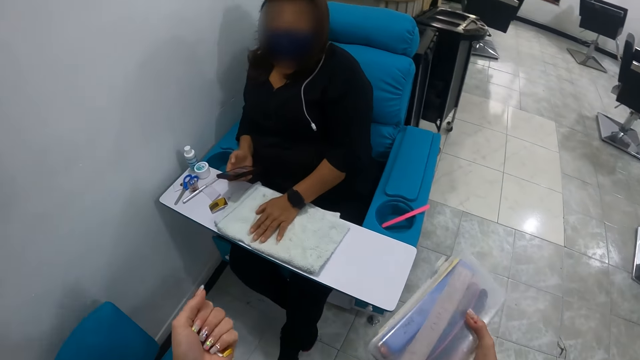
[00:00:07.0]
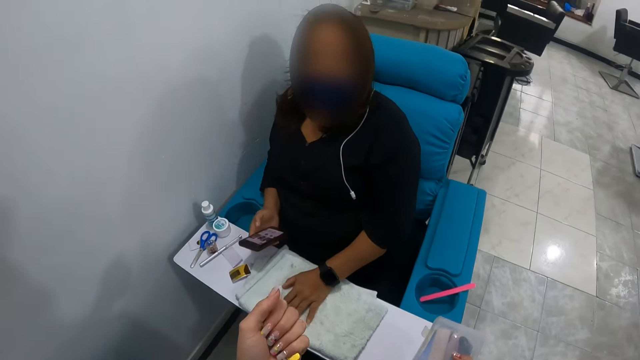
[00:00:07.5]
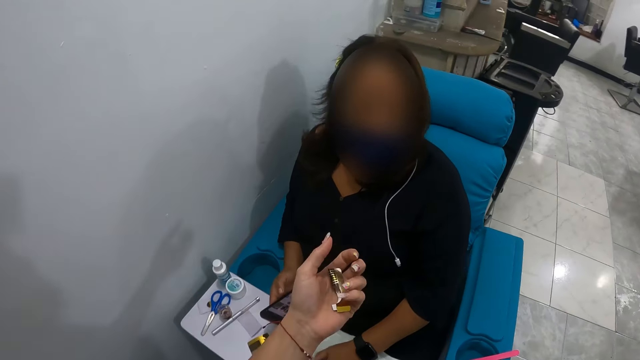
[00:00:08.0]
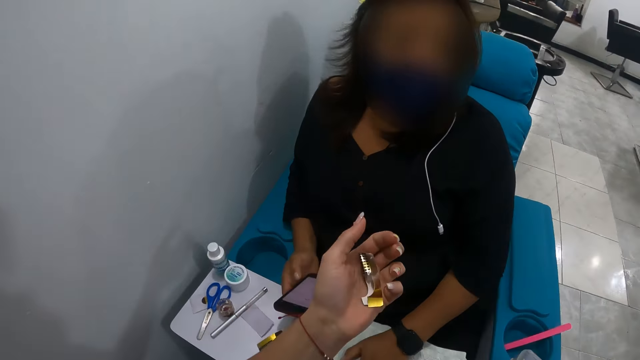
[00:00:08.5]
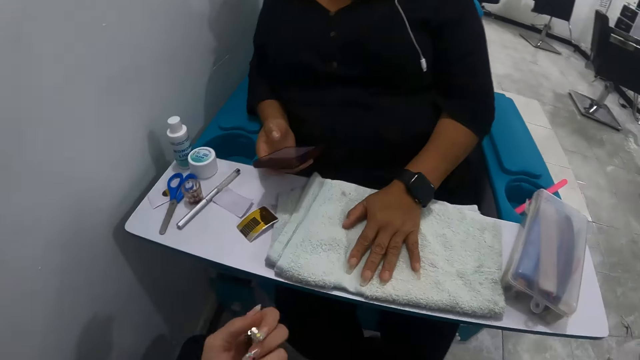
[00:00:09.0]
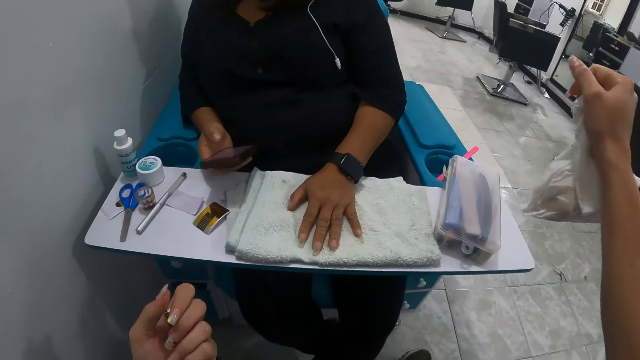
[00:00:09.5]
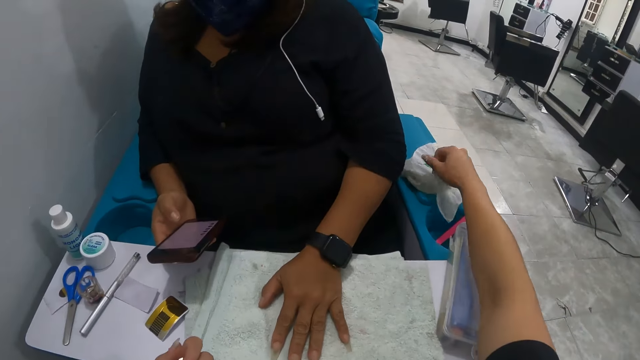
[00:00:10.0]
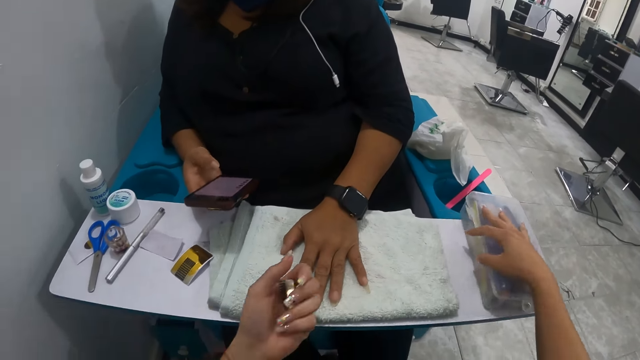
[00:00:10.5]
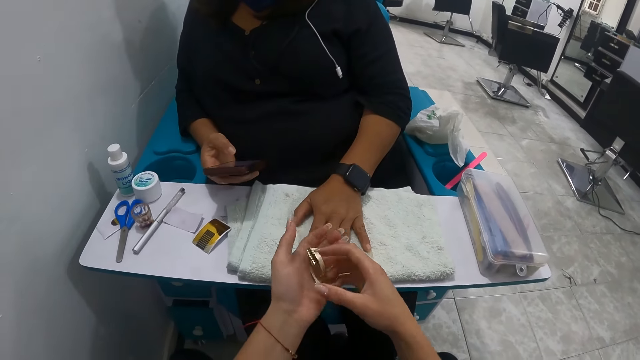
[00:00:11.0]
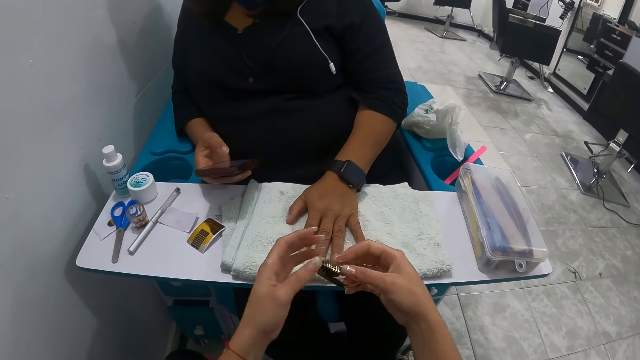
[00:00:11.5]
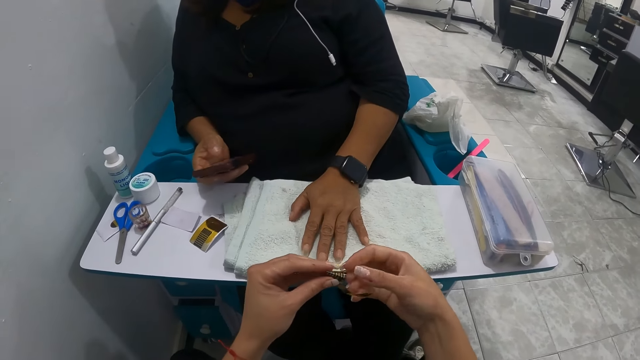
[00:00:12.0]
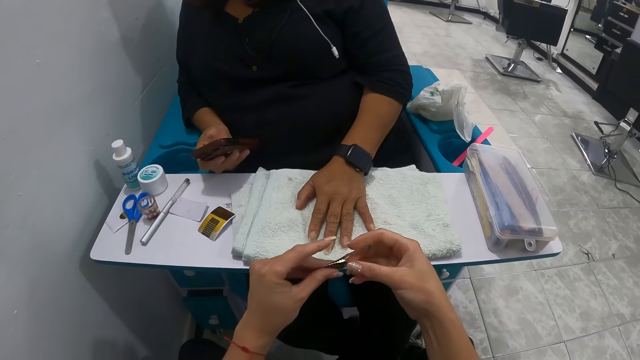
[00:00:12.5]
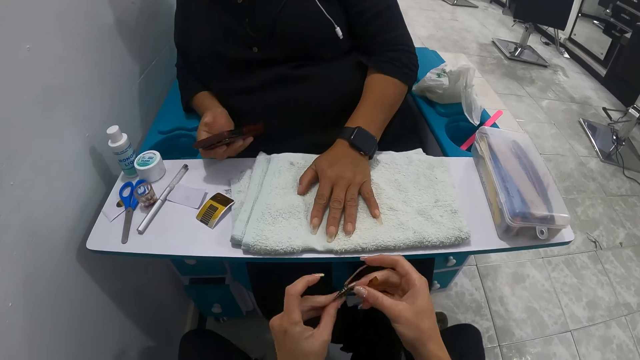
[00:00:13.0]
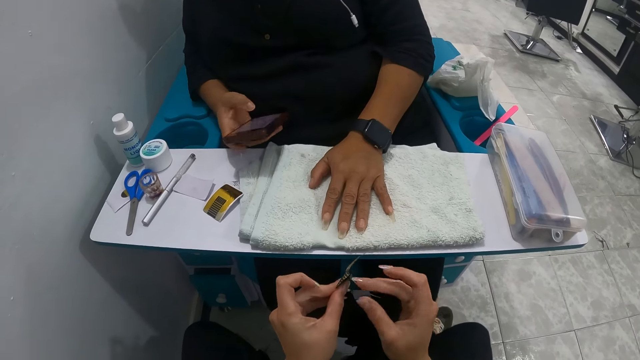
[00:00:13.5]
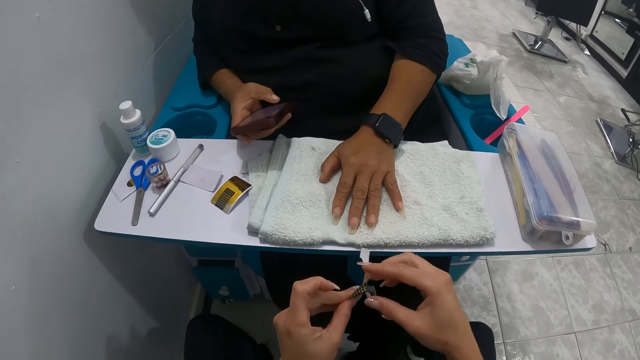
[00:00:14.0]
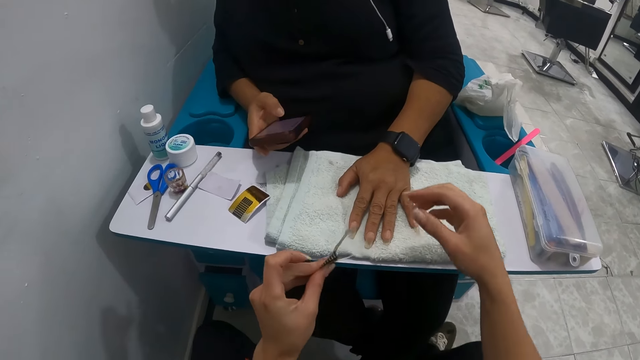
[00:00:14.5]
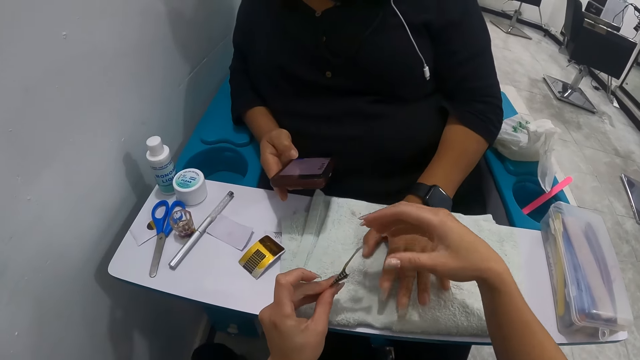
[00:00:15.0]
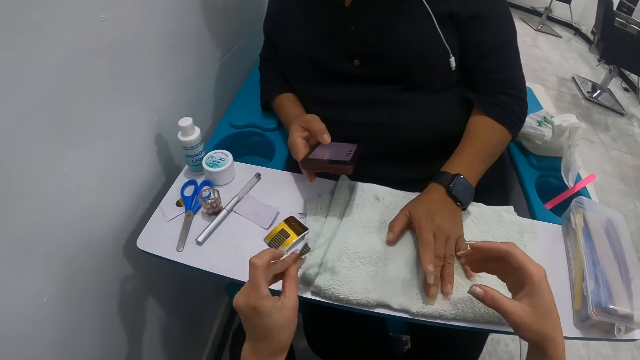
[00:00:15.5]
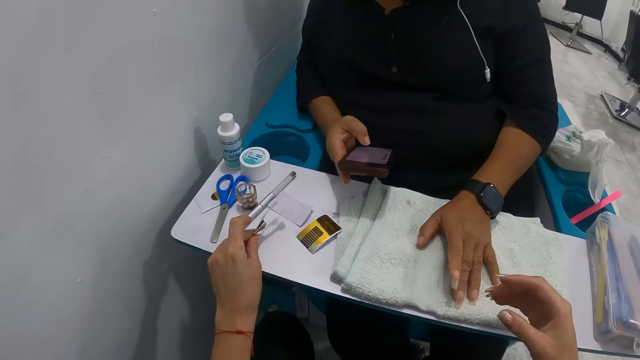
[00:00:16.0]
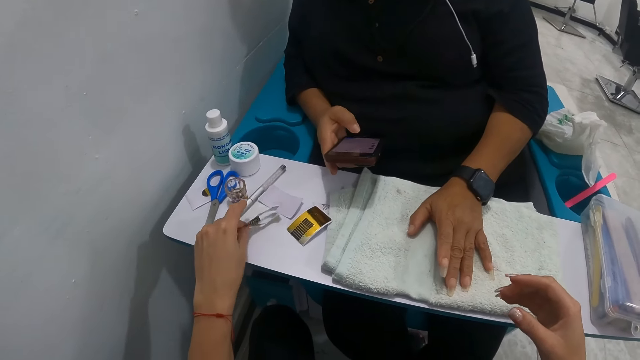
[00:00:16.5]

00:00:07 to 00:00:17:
The camera wearer opens her left hand. She closes her left hand. She sits on a chair. She drops a plastic bag on the arm of the chair with her right hand. She adjusts a nail tool box on the table extension of the chair. She picks up the nail extension guide paper on her left hand with her right hand. She extends the wings of the nail extension guide paper with her hands. A woman operates the phone with her right hand. The camera wearer handles an artificial nail.

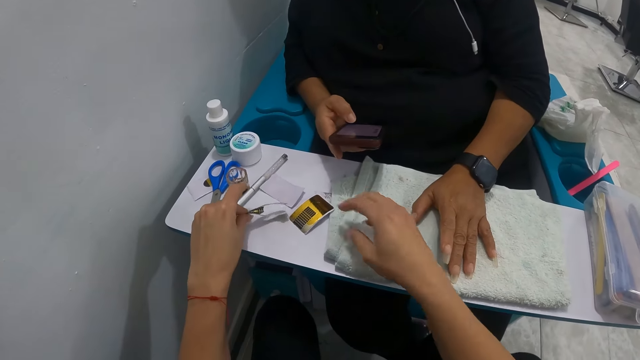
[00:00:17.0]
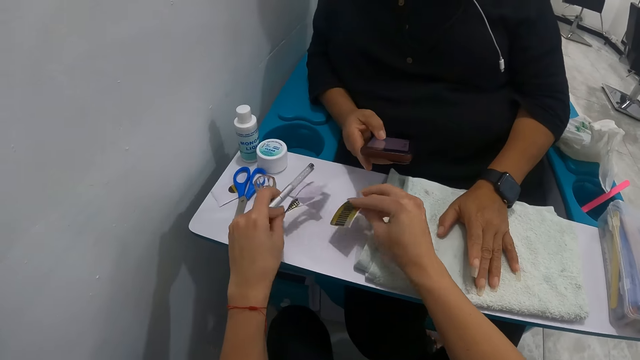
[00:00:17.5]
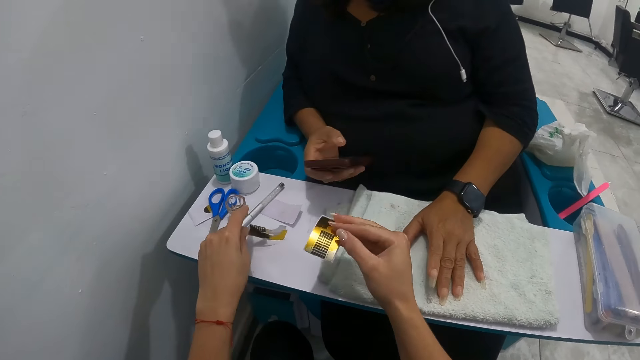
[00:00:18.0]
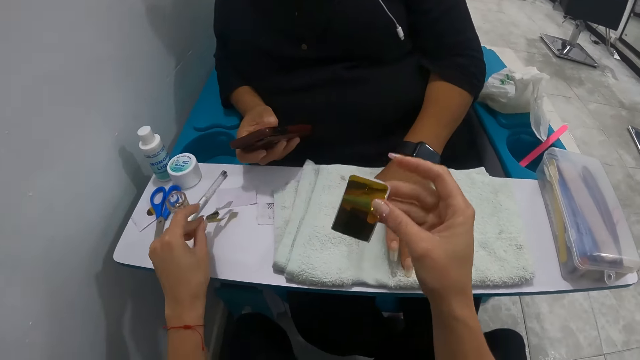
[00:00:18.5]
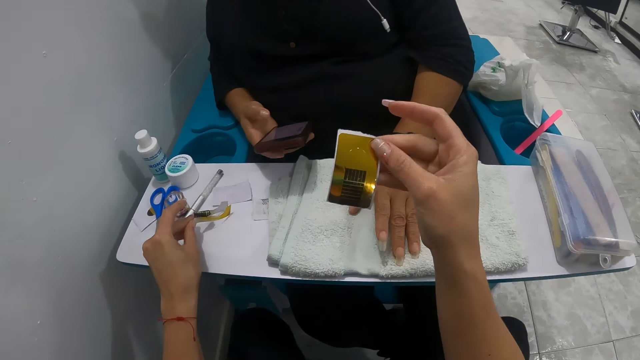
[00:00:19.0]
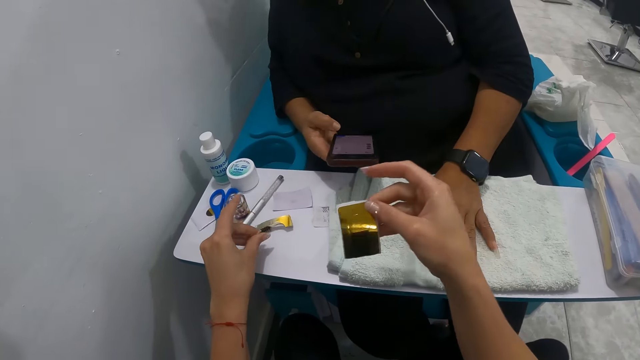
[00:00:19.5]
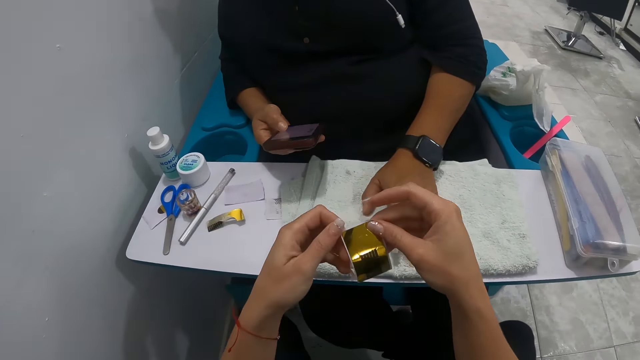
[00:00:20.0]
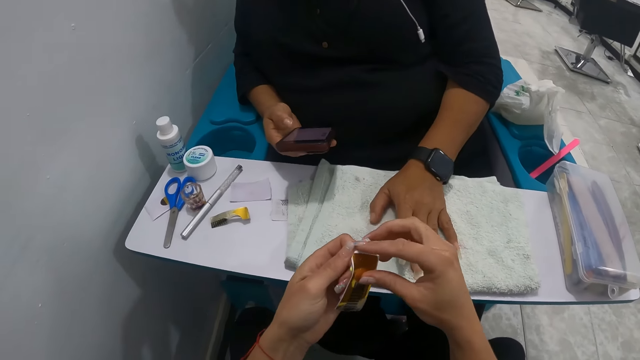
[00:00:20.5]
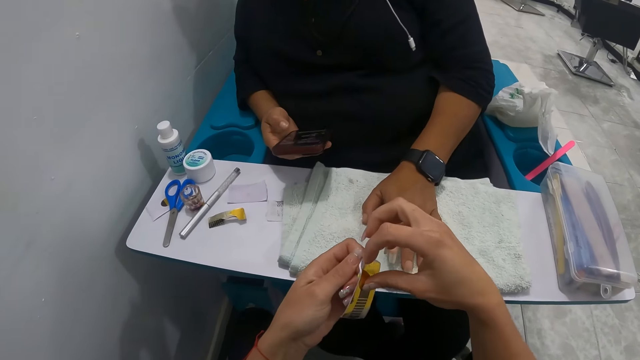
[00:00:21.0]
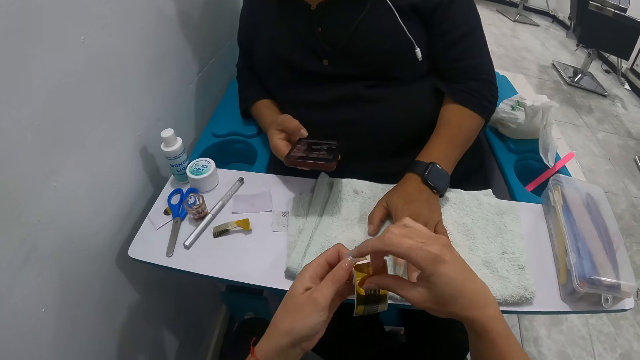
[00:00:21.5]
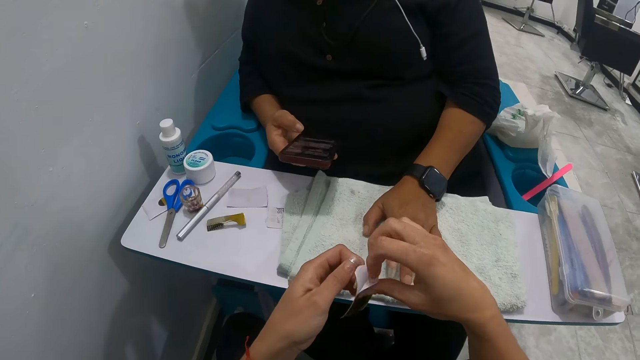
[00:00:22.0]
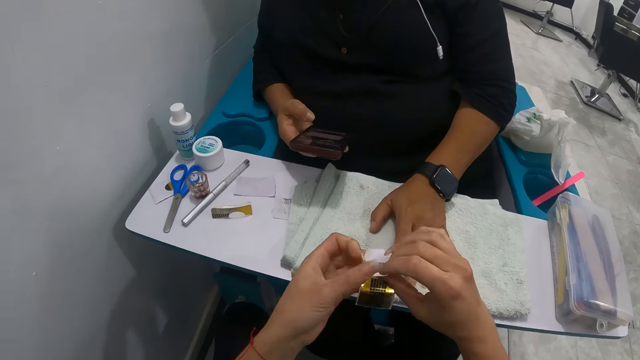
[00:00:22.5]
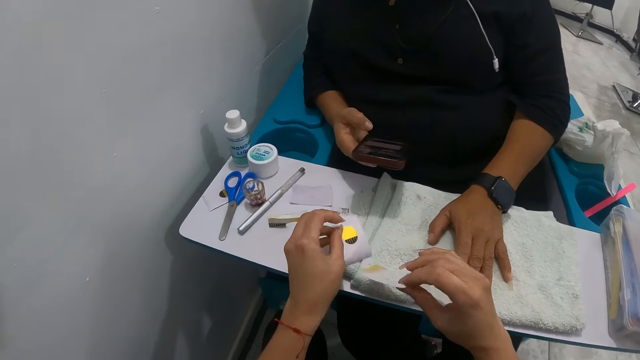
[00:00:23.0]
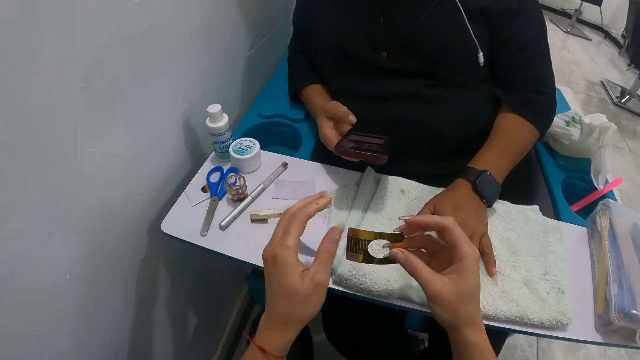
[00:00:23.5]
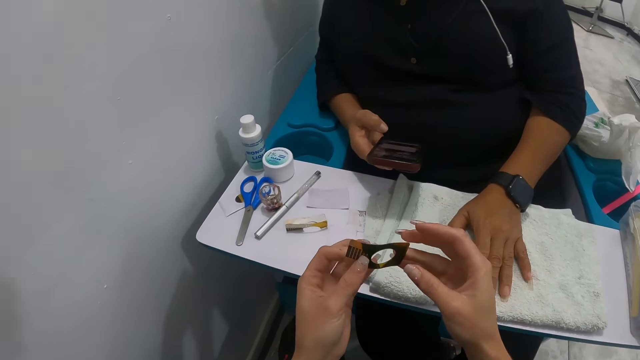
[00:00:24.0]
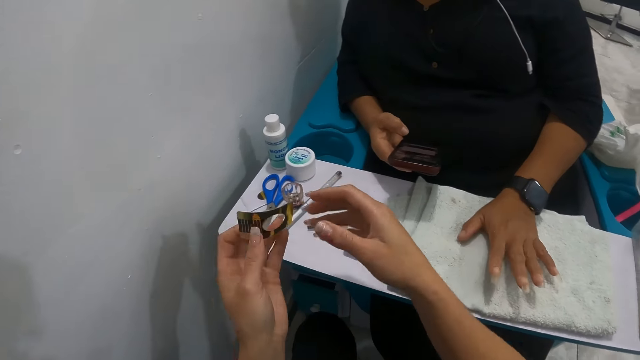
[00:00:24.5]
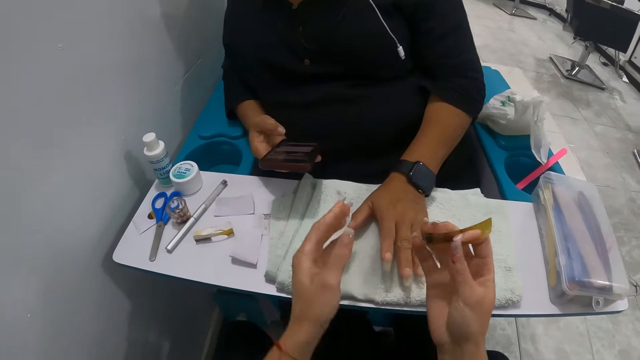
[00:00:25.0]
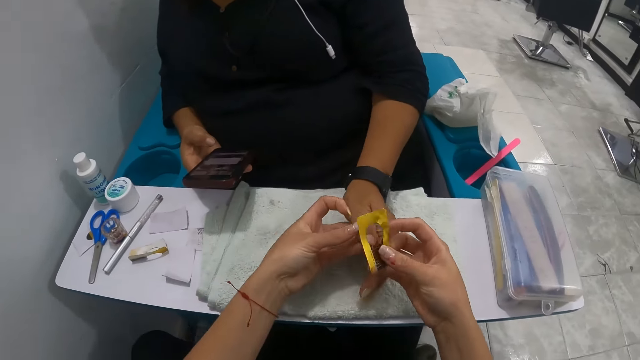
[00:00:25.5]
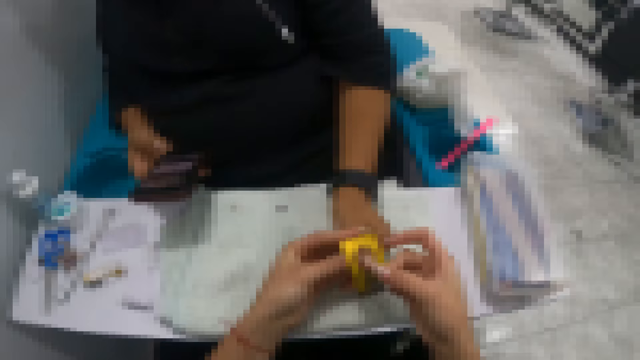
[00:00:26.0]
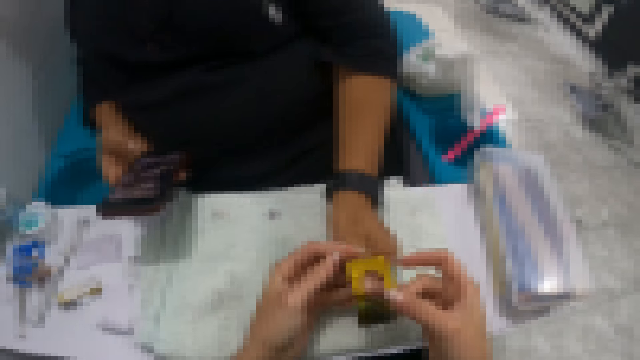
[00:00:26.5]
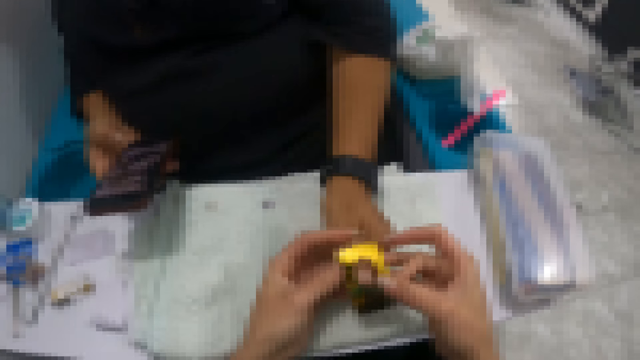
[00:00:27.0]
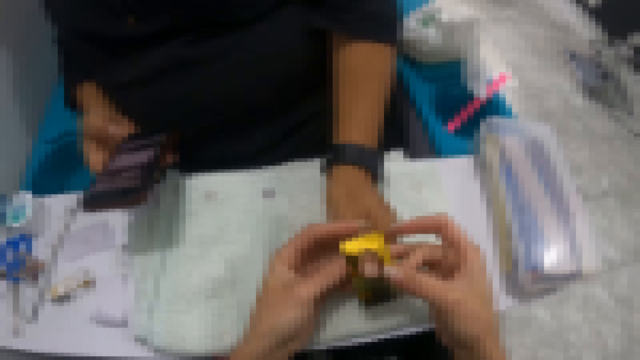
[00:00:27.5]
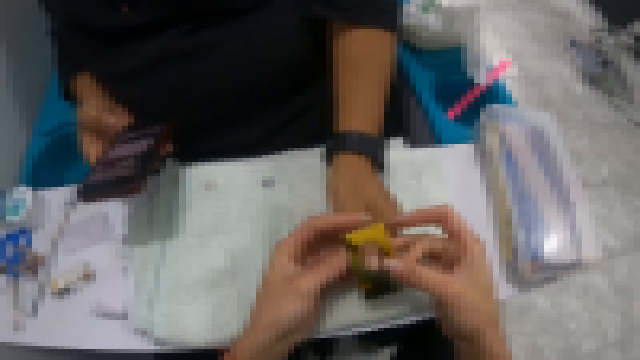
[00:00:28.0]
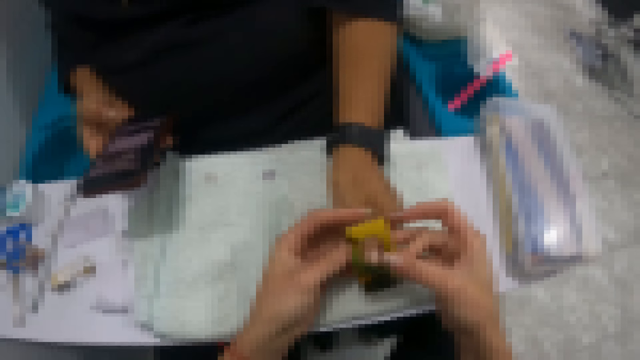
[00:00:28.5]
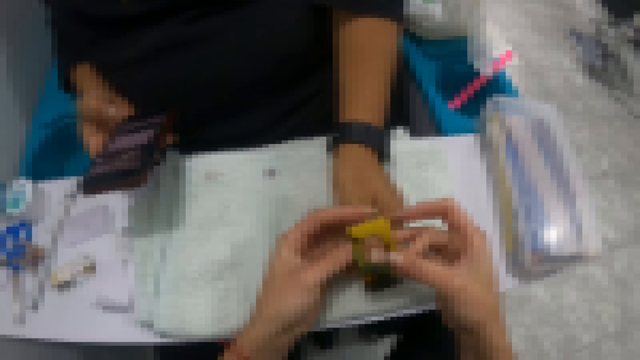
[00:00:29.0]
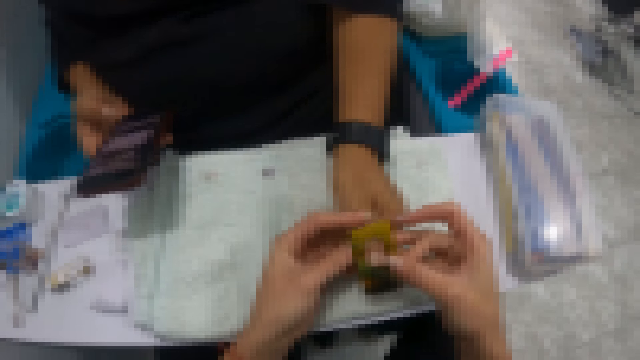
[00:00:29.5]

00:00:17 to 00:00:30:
The camera wearer picks a nail extension guide paper from the table extension of the chair with her right hand. She drops the nail extension guide paper on the table extension of the chair with her left hand. She peels off the nail extension guide paper from the pack with her hands. She drops the pack of the nail extension guide paper with her left hand. She holds the nail extension guide paper with her hands. She holds the nail extension guide paper in her left hand. She passes the nail extension guide paper to her right hand. She holds the left hand of a woman with her left hand. She places the nail extension guide paper on the left thumb of the woman with her hands.
